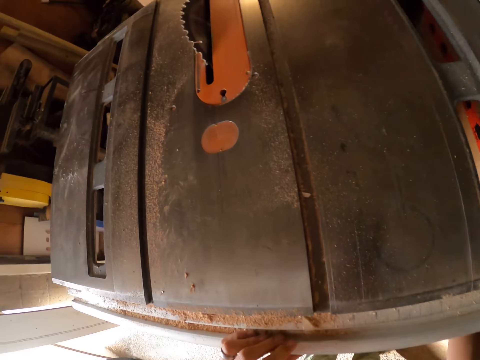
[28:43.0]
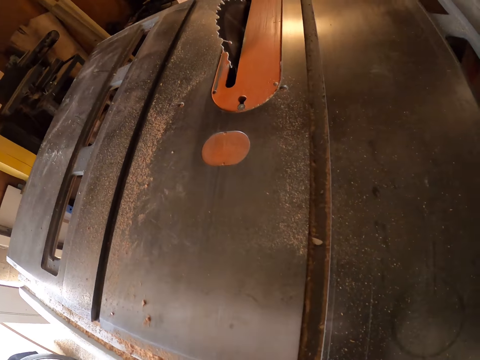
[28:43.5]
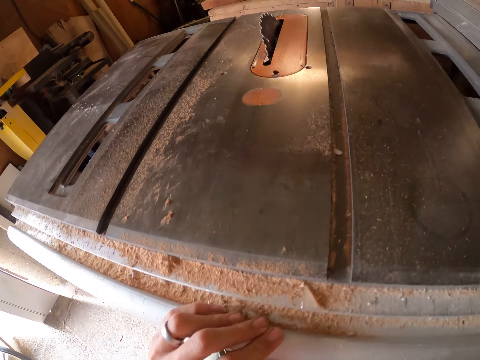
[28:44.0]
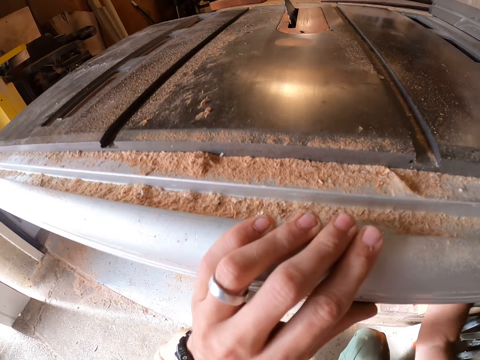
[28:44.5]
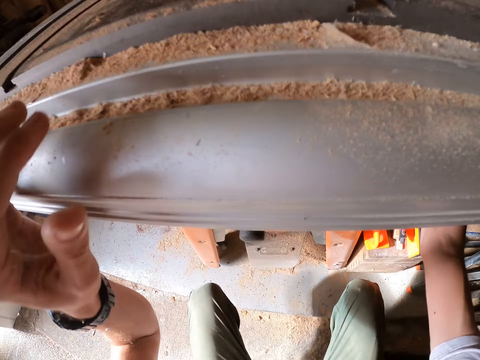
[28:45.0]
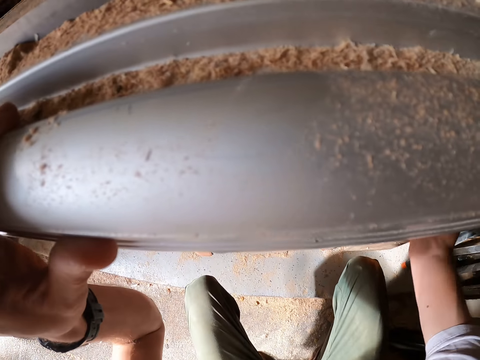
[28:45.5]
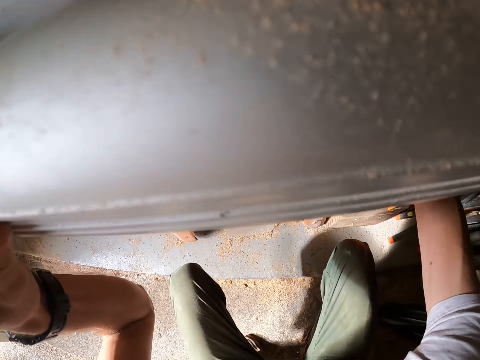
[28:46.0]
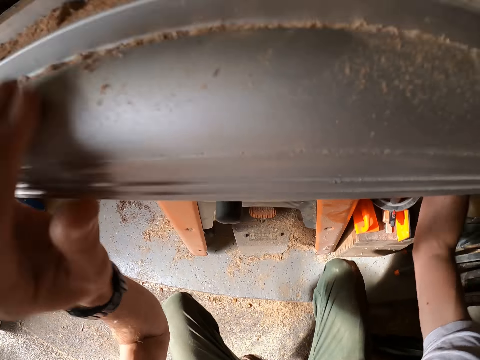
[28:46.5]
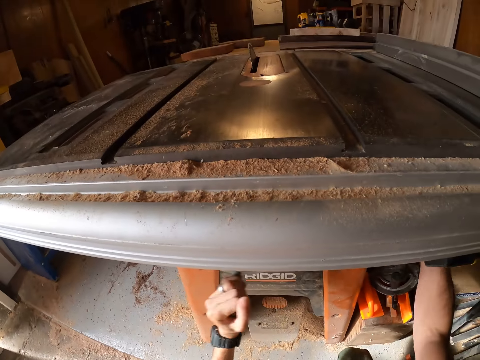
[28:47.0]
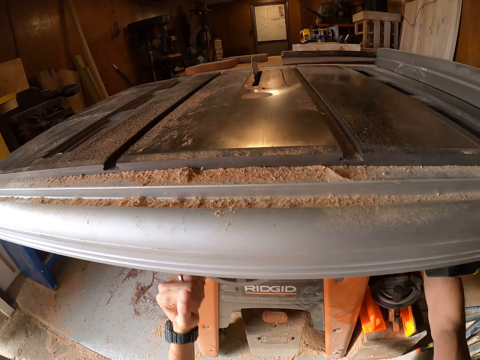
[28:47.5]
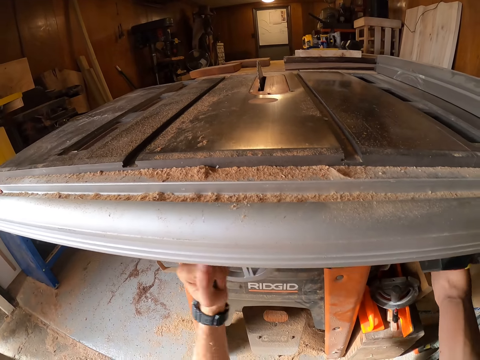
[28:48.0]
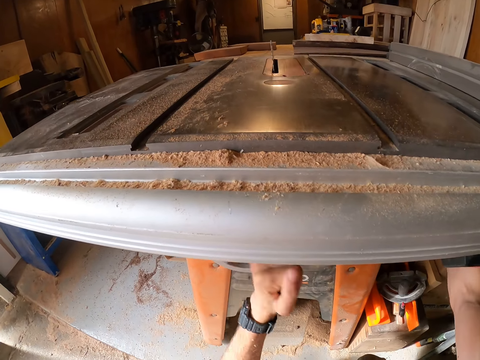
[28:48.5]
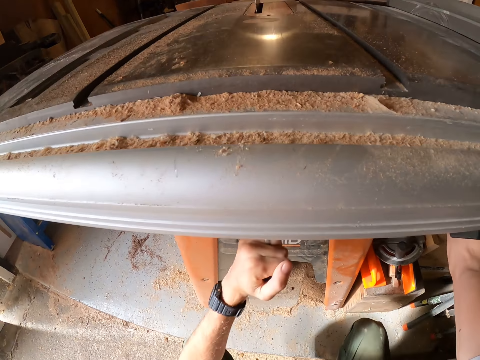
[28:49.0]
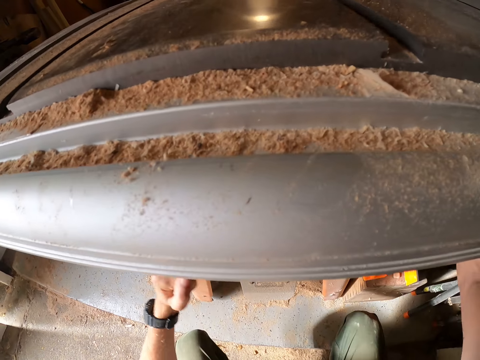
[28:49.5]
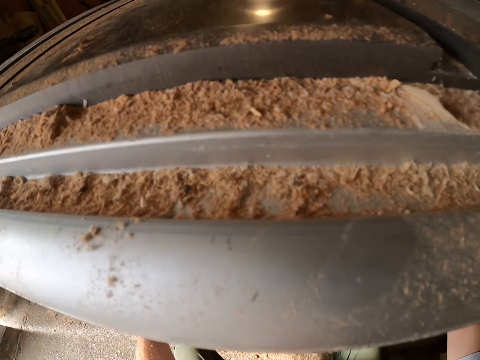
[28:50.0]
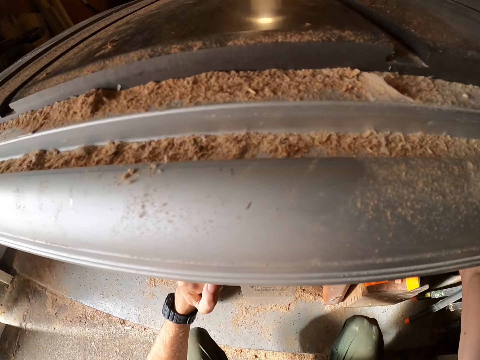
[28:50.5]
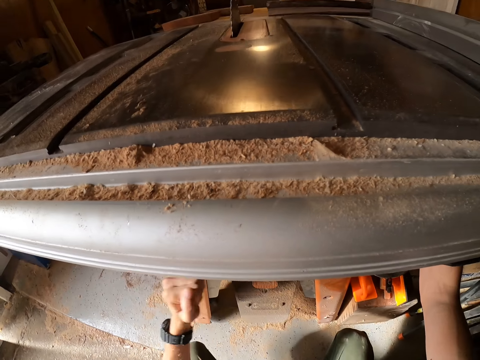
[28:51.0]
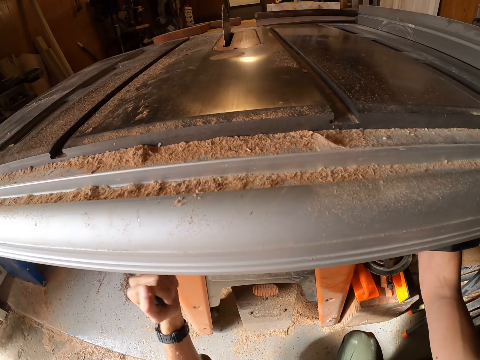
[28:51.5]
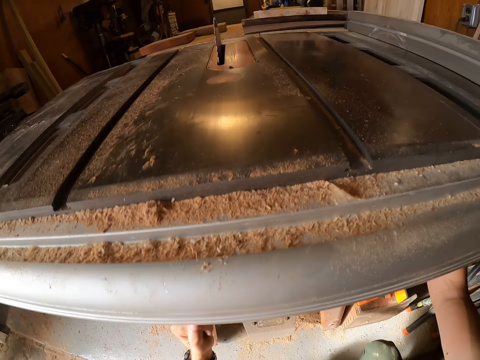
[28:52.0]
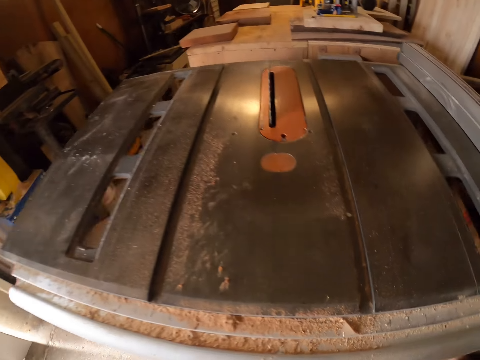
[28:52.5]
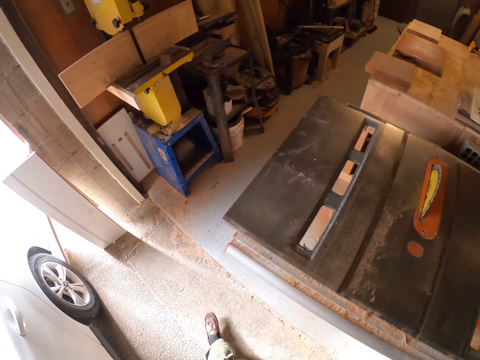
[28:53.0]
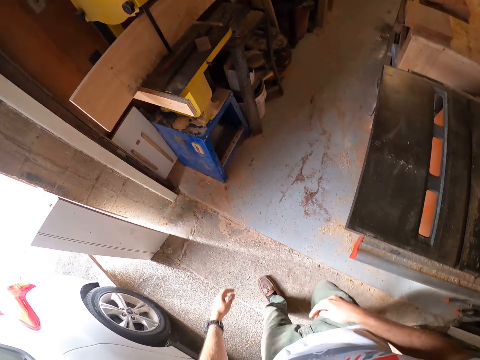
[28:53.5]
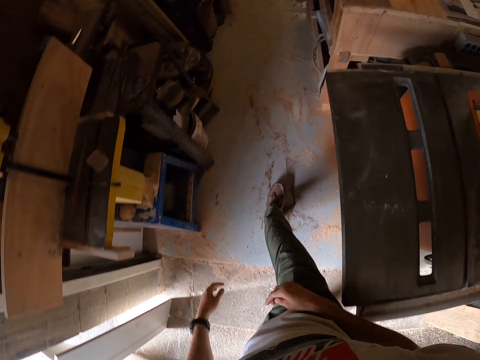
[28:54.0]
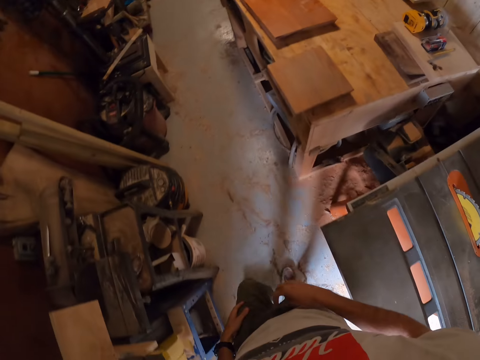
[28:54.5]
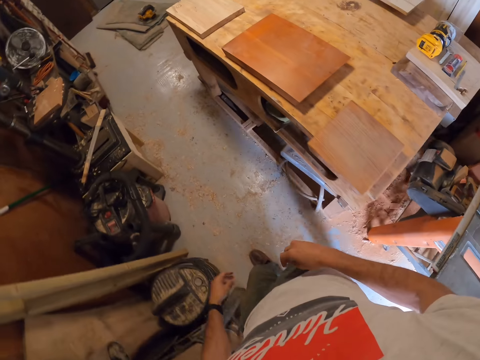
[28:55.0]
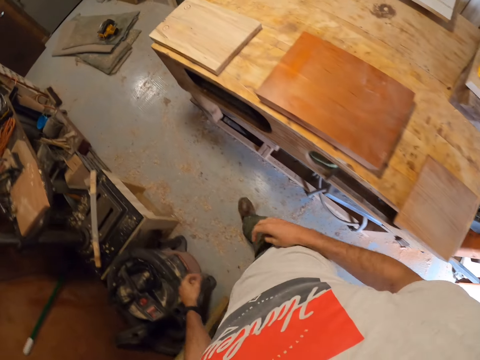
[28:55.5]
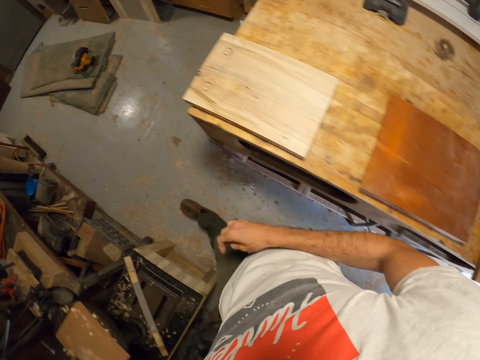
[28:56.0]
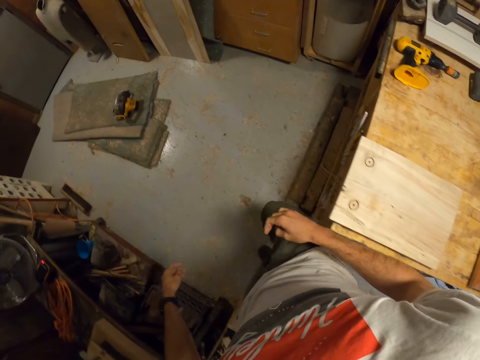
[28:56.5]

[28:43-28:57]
The camera wearer winds a blade elevation handwheel under the table saw with his left hand. He rubs something. He walks around.

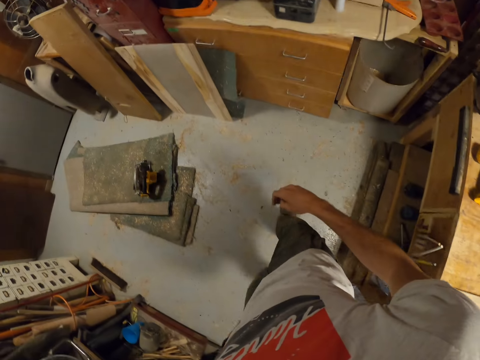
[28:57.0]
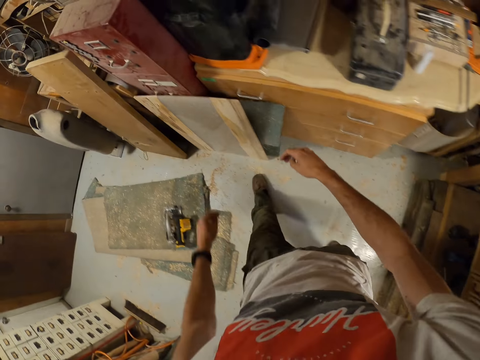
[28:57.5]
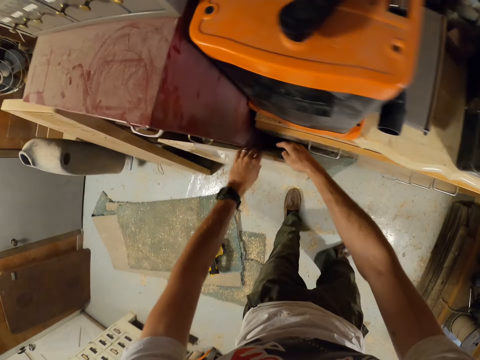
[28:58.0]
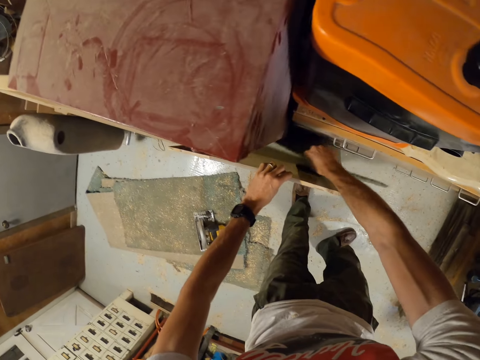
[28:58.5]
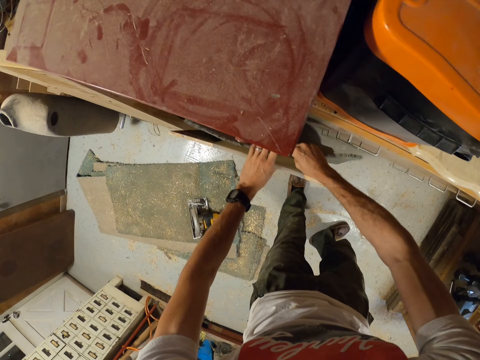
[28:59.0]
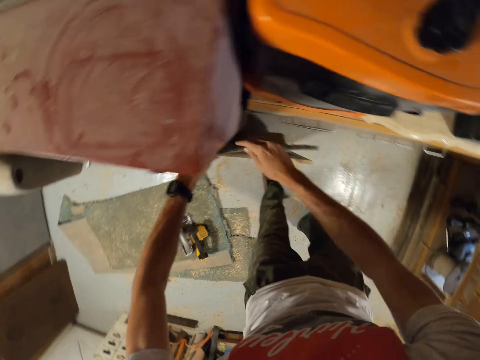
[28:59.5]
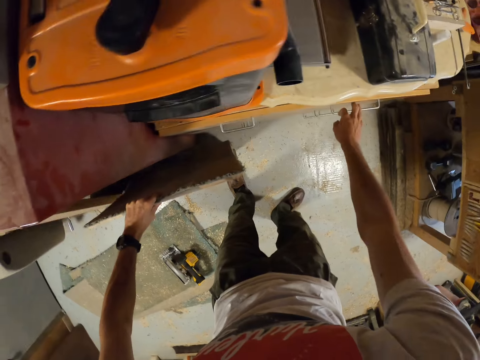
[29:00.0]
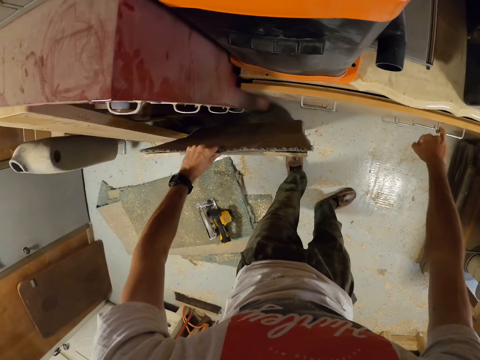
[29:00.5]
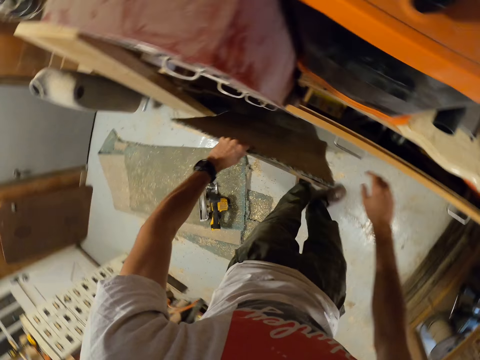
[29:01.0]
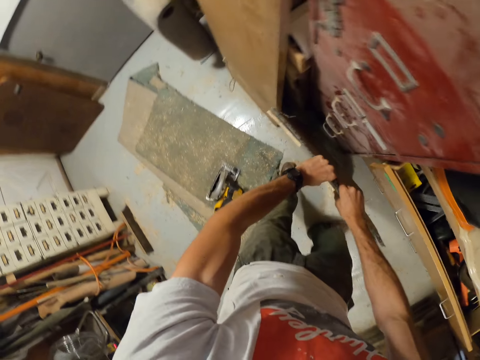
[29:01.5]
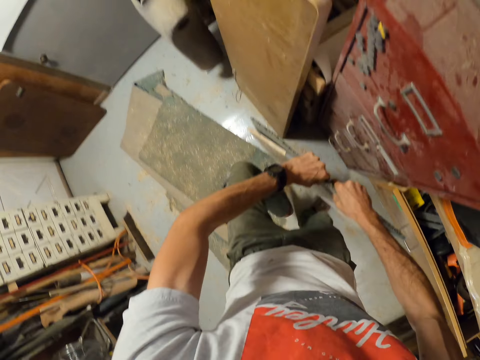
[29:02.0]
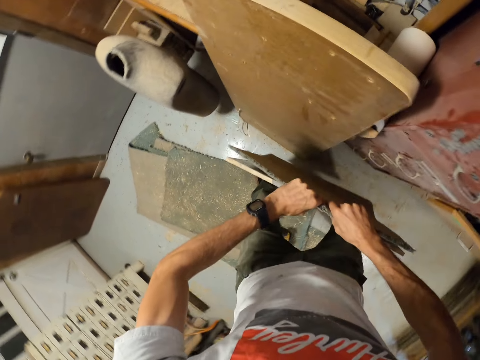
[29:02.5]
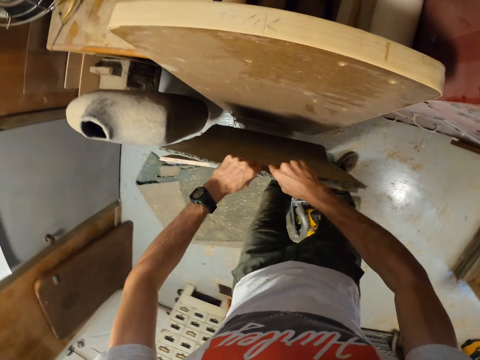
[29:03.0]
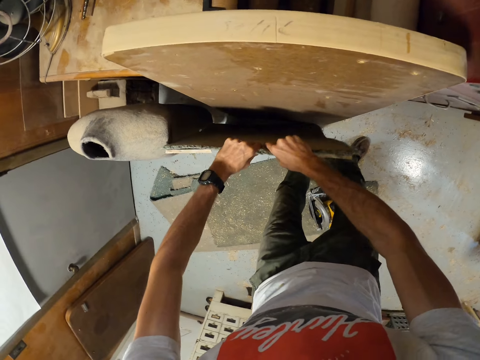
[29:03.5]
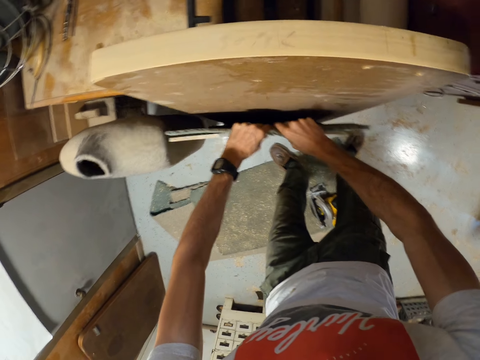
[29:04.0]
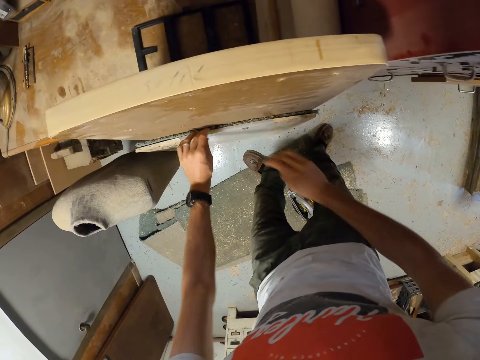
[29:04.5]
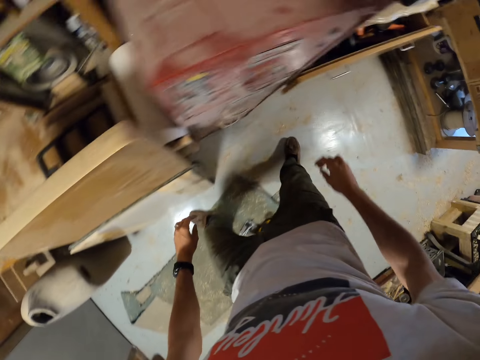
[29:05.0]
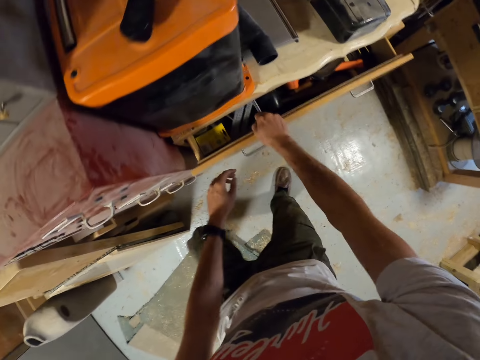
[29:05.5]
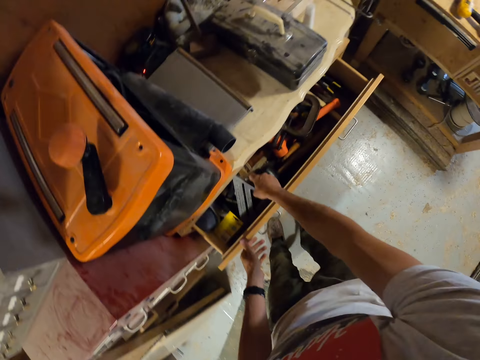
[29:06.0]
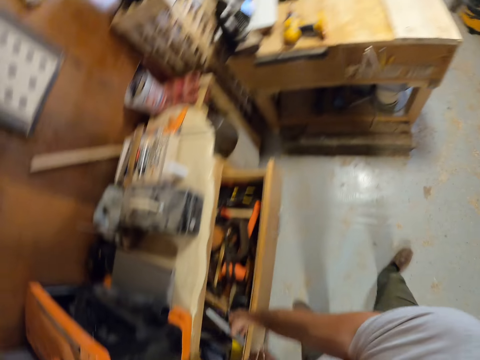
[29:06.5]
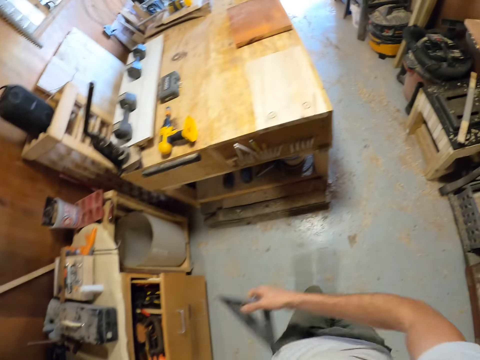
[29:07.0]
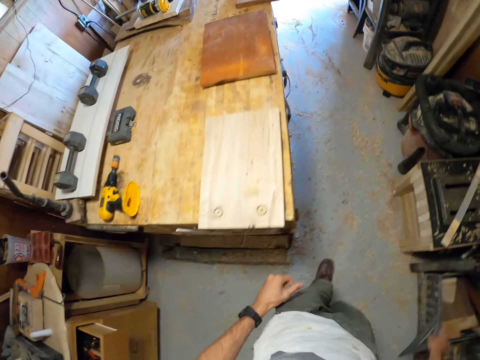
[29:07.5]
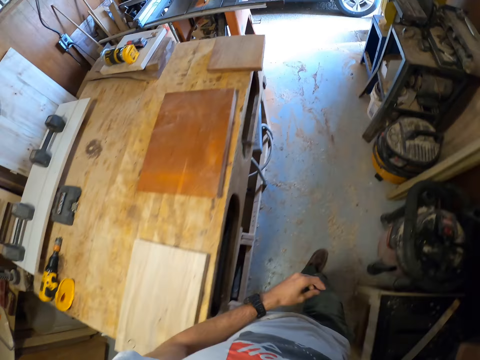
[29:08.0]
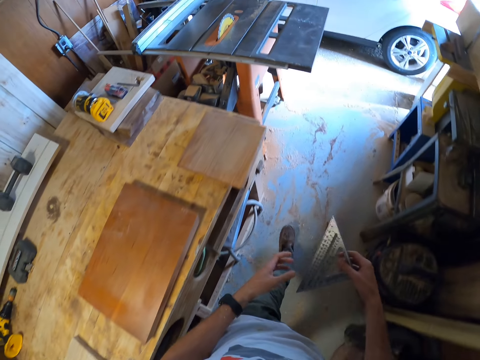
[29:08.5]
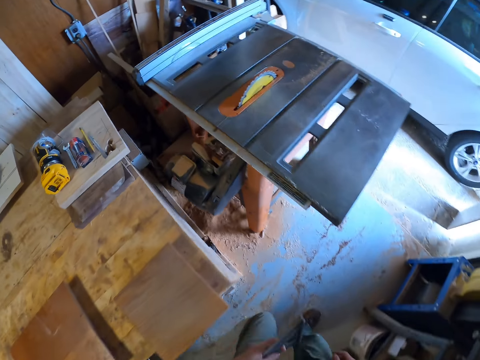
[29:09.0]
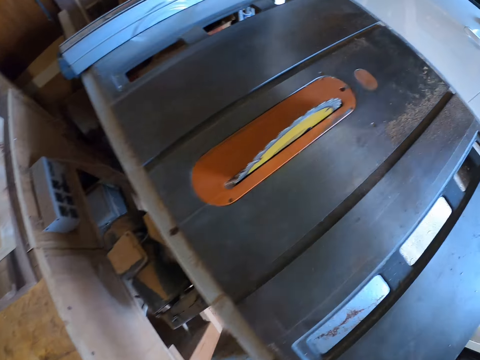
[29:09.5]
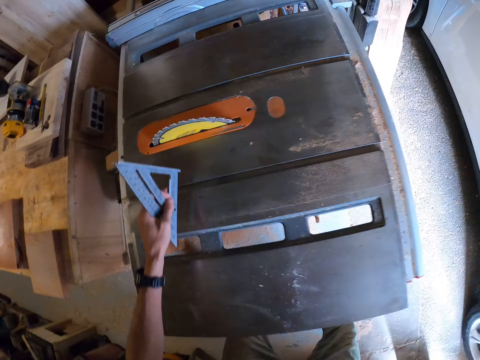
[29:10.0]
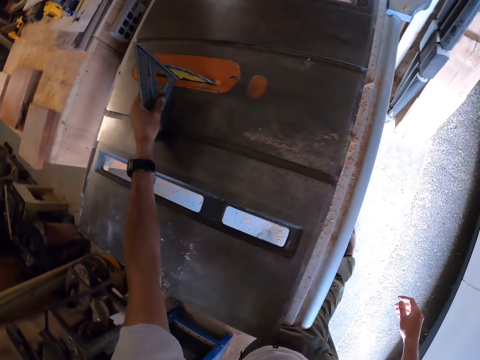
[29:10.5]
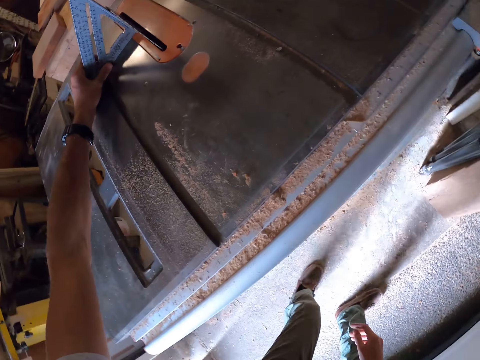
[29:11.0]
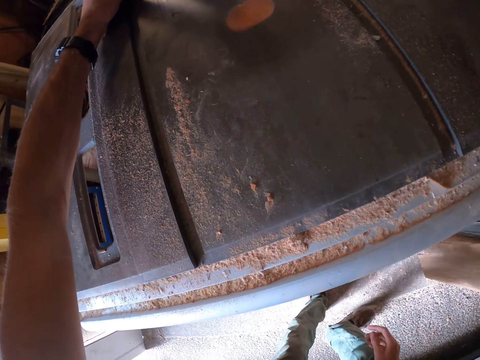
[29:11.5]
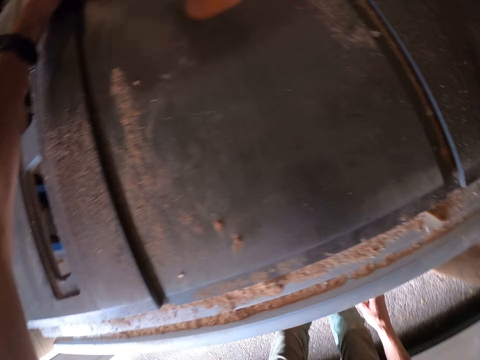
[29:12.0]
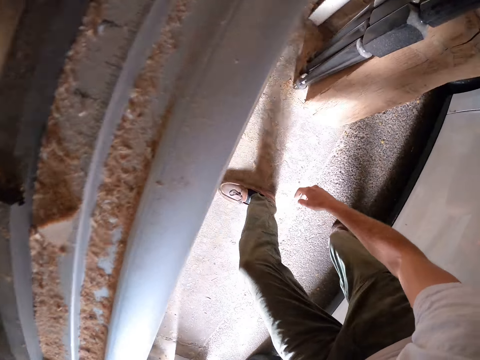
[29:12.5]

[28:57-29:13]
The camera wearer moves a wood plank from a cabinet with both hands. He moves a foam from the cabinet with his left hand. He picks up a board. He opens the cabinet drawer with his right hand. He carries the plank and the foam from the cabinet with both hands. He drops the plank and the foam beside another plank with both hands. He opens the cabinet drawer with his left hand. He picks up a set square from the cabinet drawer with his right hand. He walks across the workshop. He places the set square on the table saw beside the saw in the table saw with his left hand.
